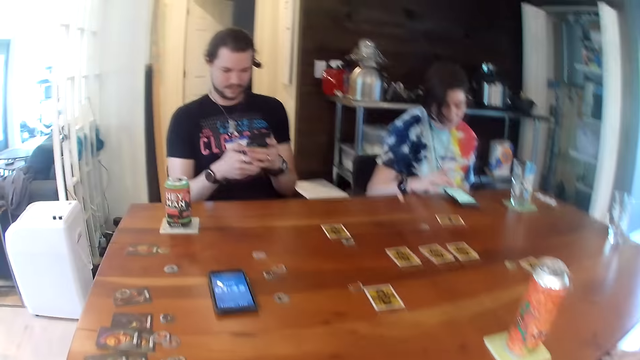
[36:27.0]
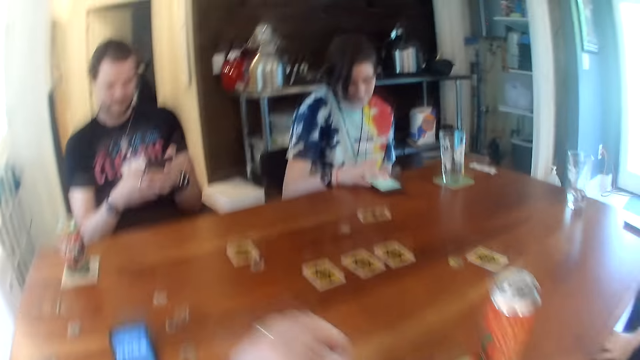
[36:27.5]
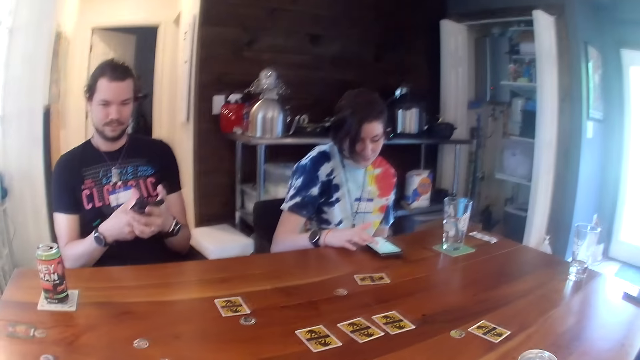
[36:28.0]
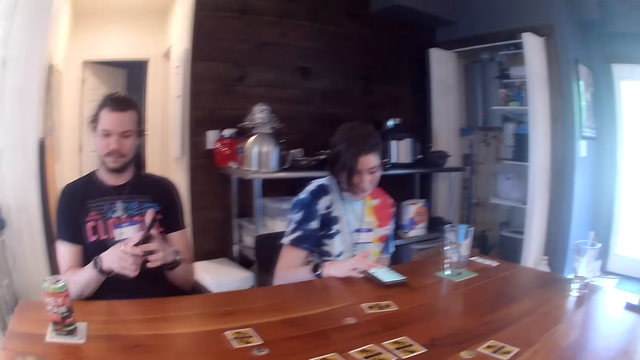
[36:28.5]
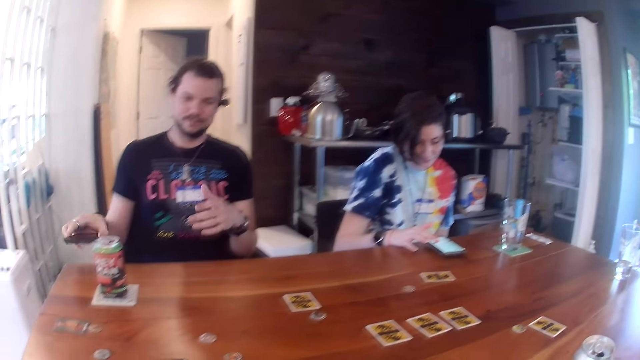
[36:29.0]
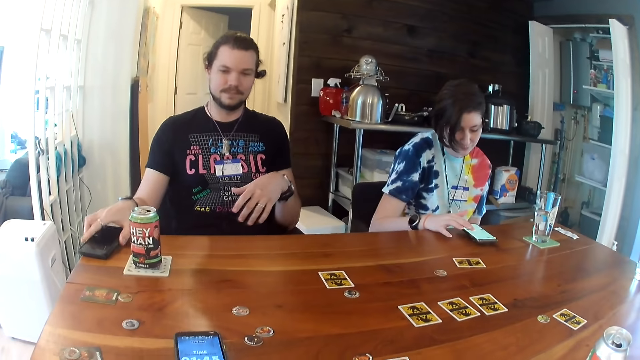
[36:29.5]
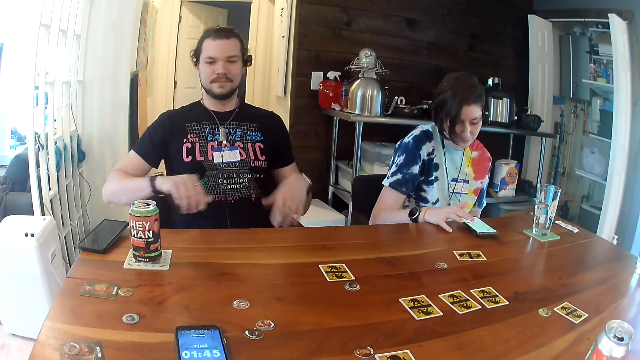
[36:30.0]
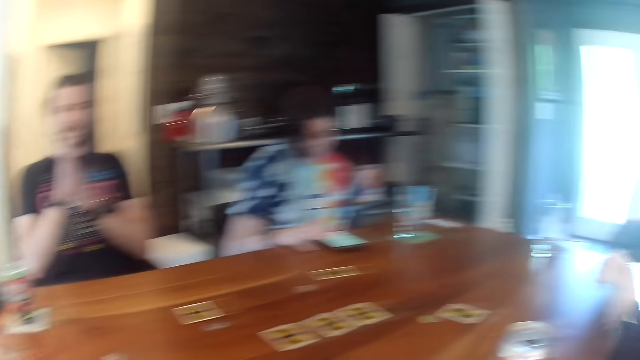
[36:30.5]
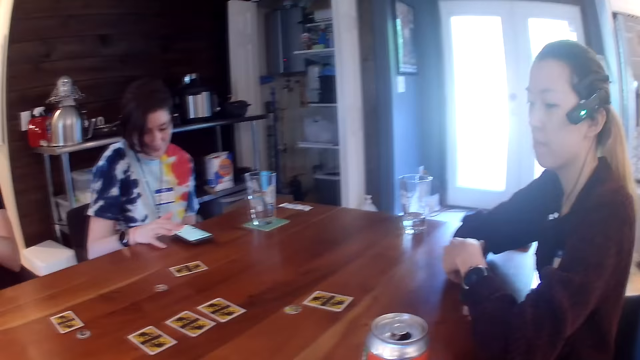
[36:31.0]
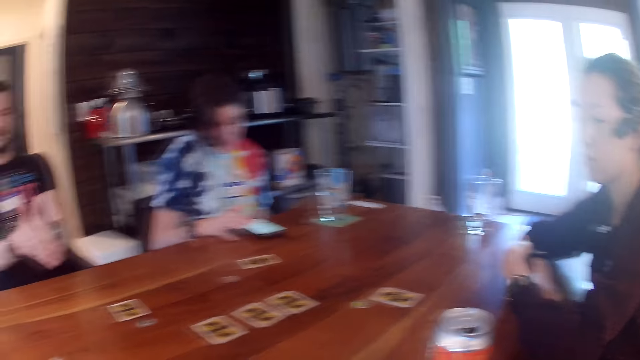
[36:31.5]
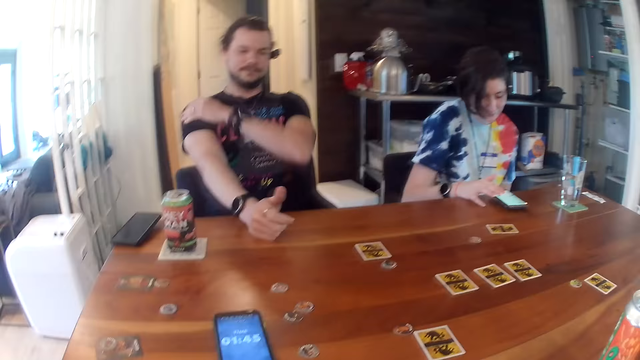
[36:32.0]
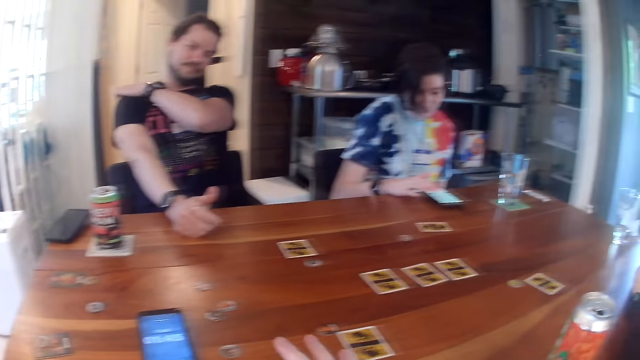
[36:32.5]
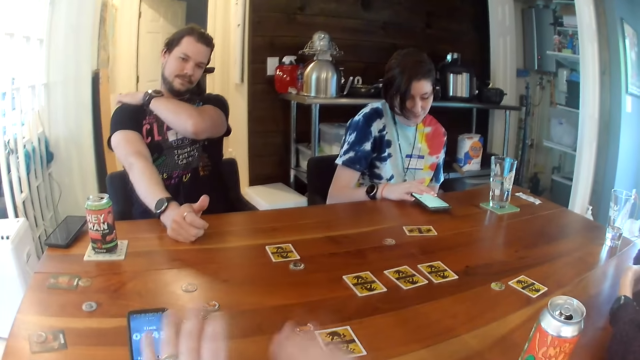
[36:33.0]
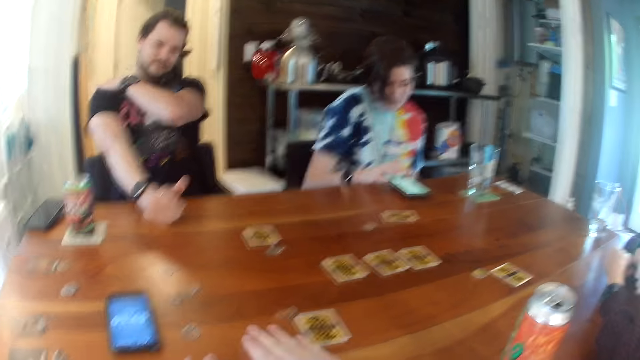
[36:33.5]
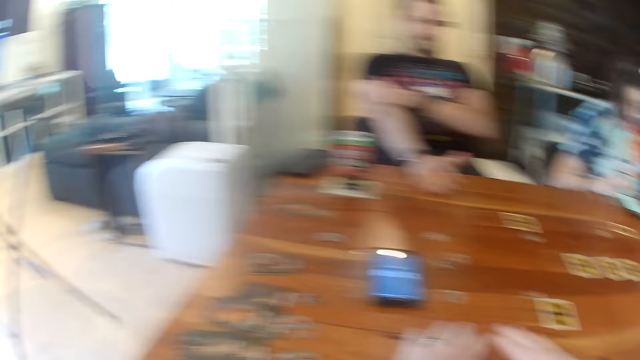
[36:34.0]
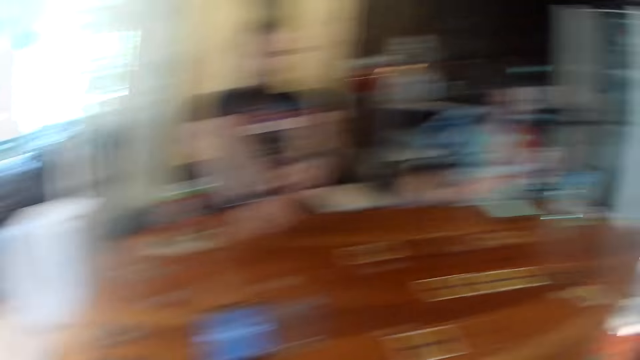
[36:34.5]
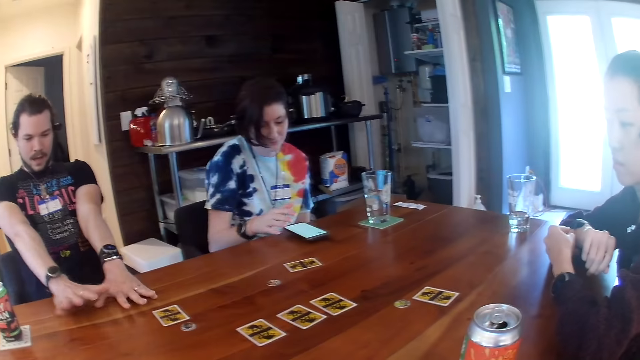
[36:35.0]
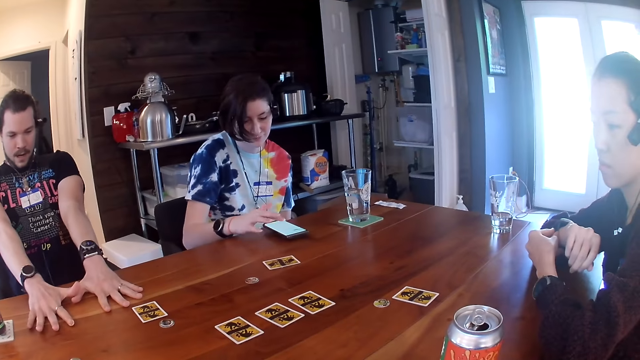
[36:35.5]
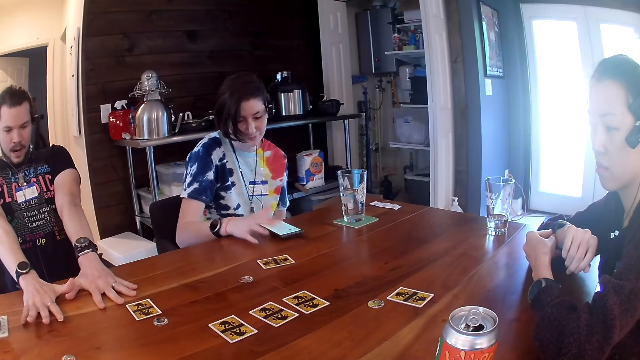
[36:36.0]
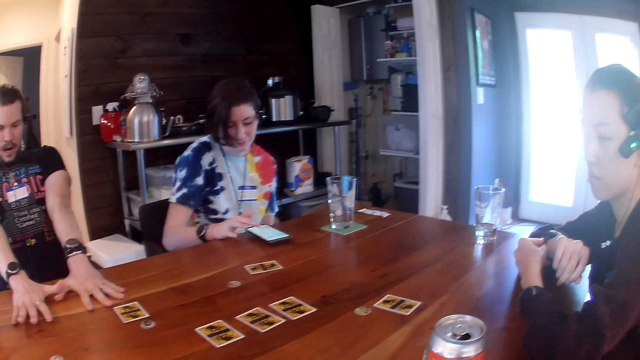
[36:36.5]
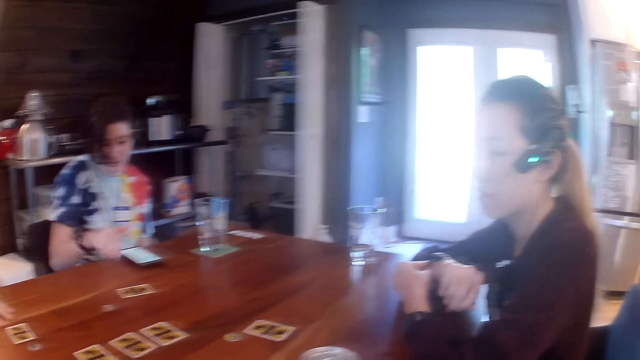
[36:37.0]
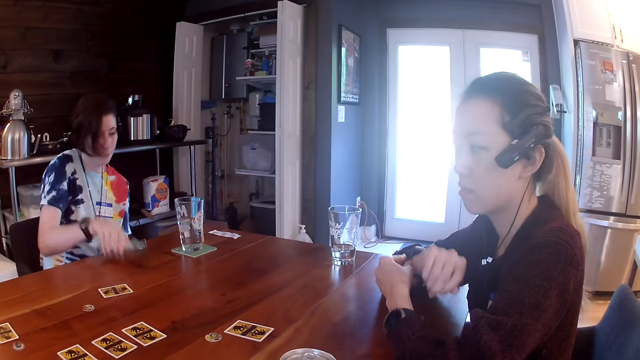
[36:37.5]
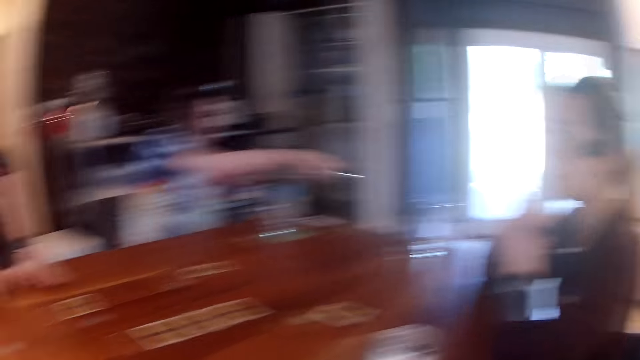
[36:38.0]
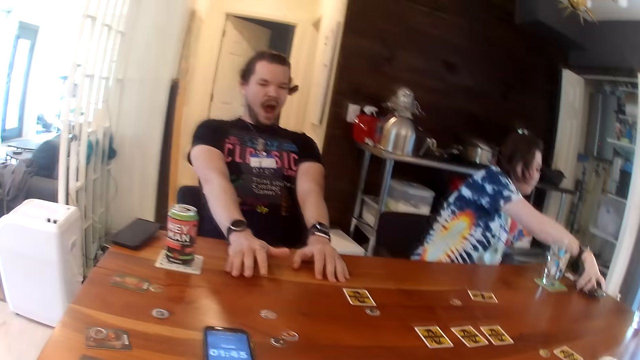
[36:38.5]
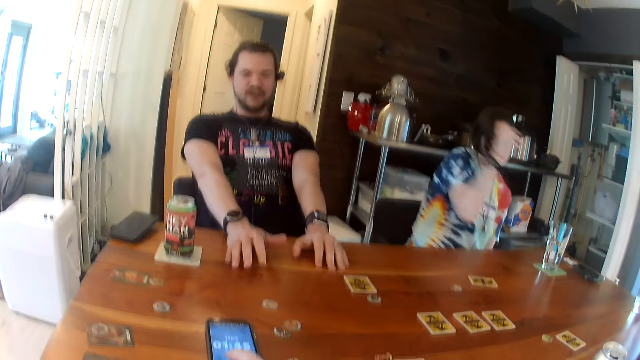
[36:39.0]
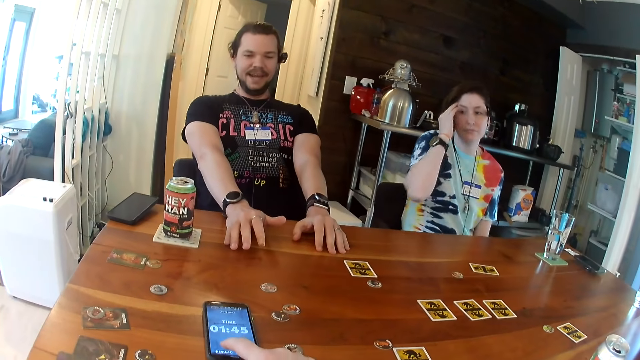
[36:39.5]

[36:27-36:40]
A man drops the phone in his left hand on the table. The camera wearer looks at a woman. He taps his hands on the table. The man touches the table with both hands. The camera wearer interacts with the man, a woman and another woman. The first woman moves the phone on the table with her right hand.

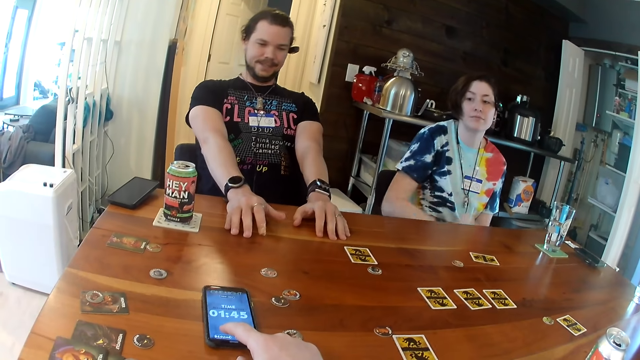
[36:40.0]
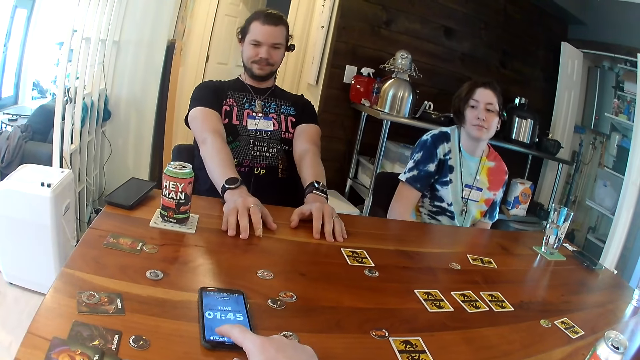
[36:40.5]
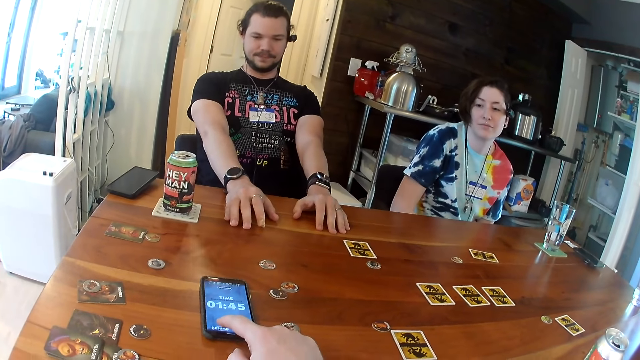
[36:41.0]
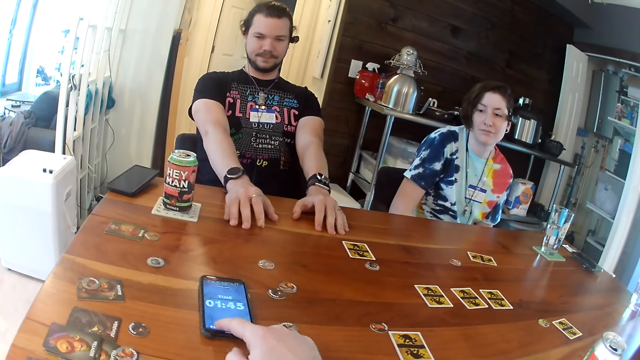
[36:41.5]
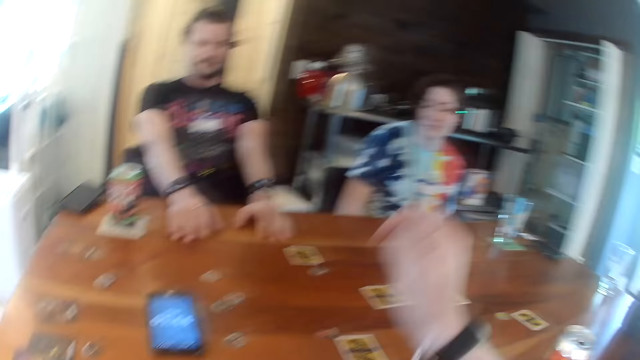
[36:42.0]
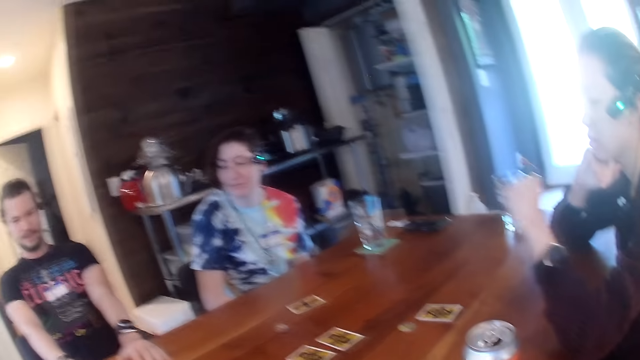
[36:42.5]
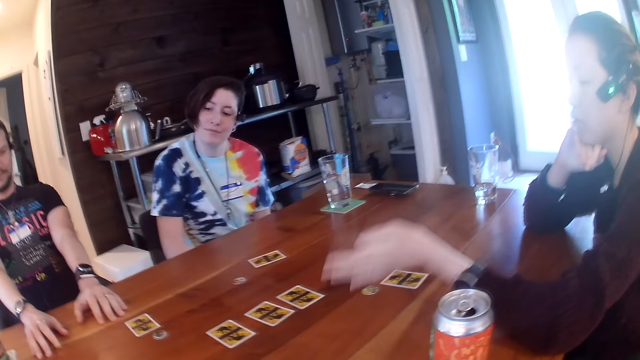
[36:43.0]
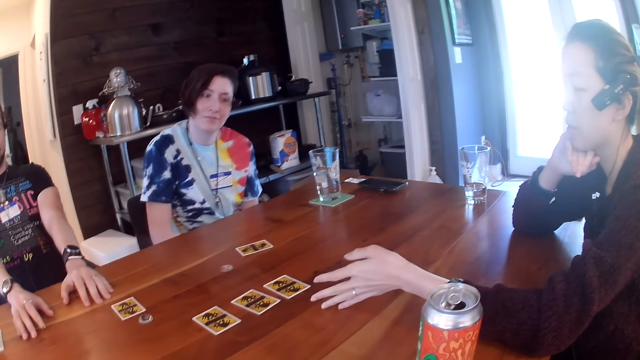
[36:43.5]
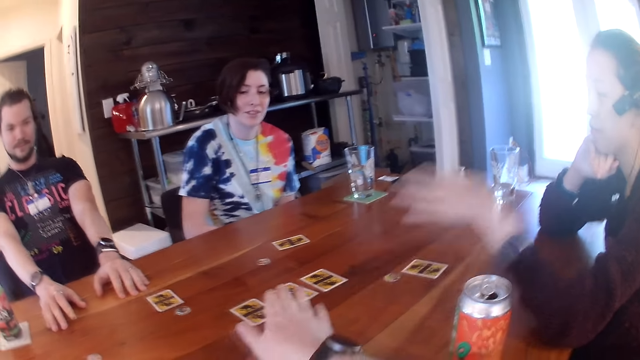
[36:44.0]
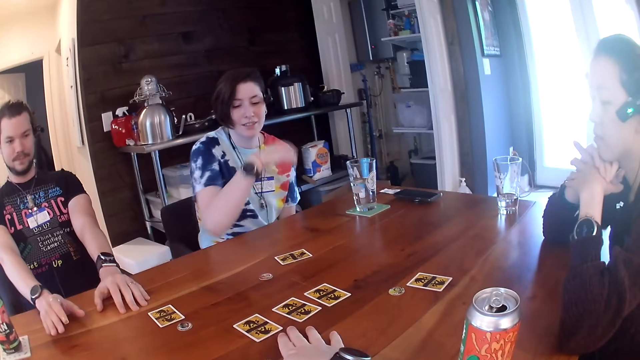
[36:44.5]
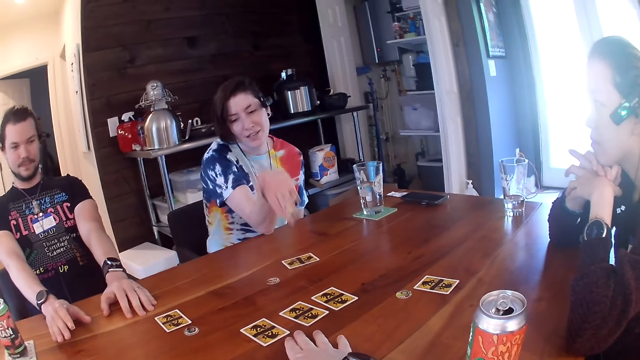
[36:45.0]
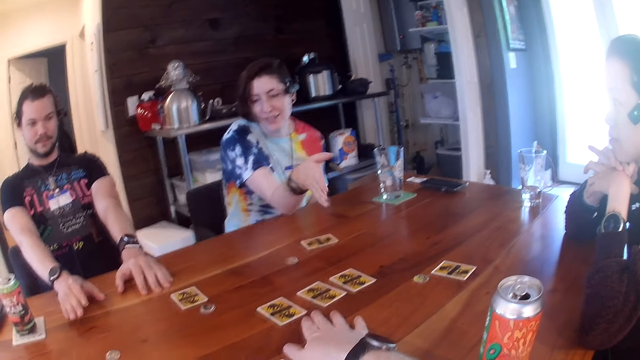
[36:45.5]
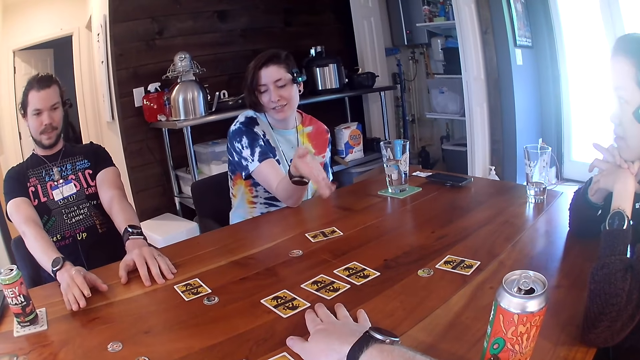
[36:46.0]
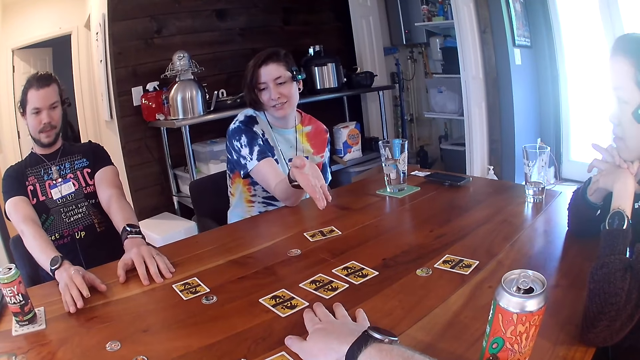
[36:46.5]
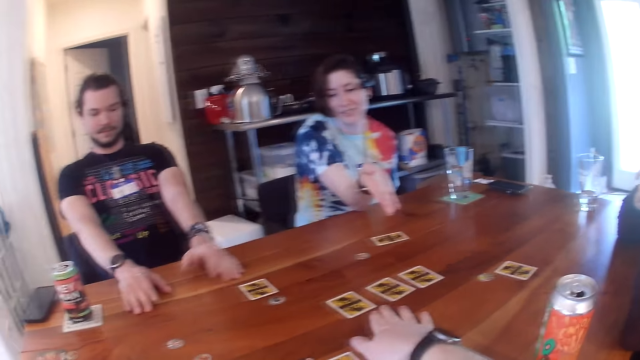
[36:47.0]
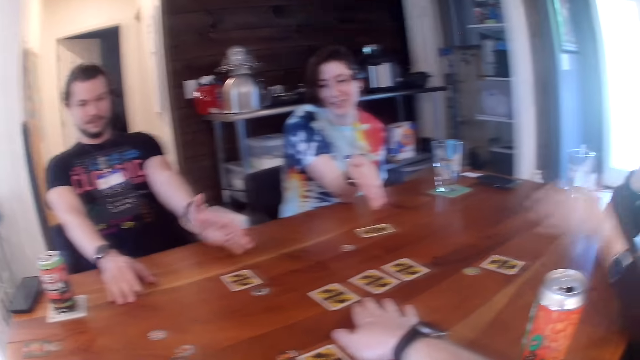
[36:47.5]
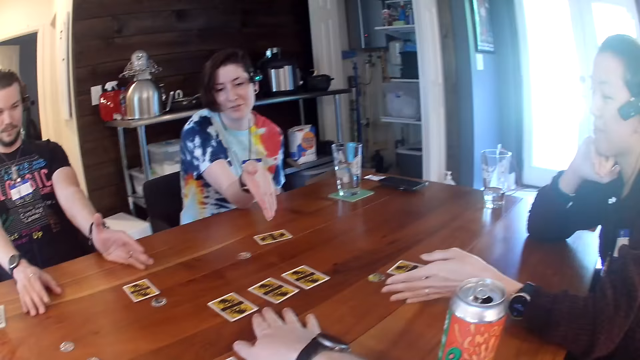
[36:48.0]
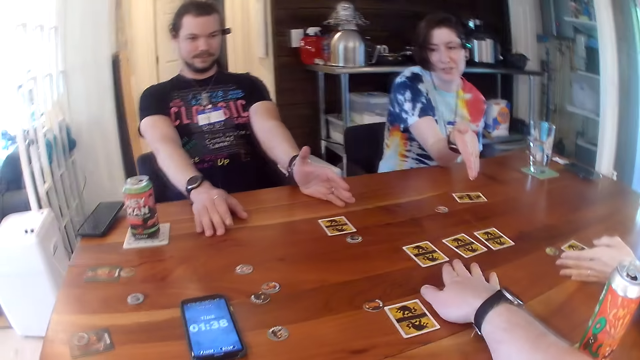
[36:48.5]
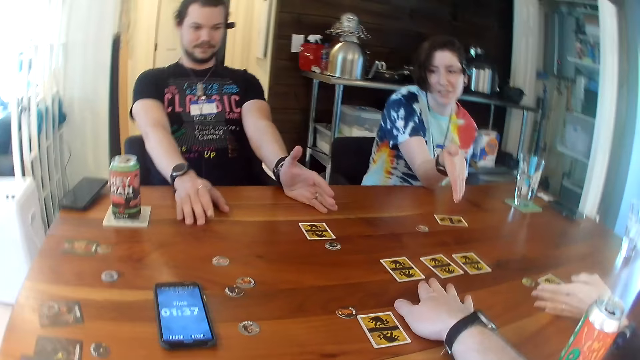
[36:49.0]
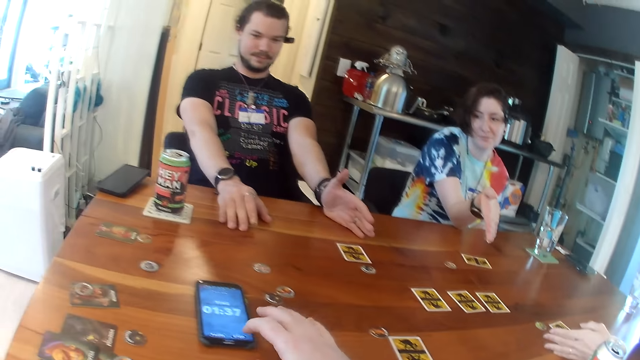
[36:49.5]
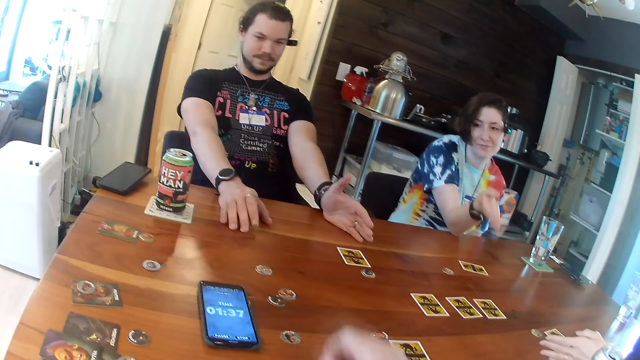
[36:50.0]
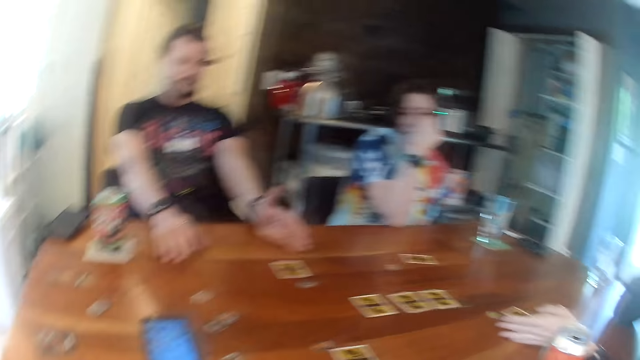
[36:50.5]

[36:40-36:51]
The camera wearer touches the phone on the table with his right hand. A woman points at the card. The camera wearer touches the table with his right hand. Another woman points at the card. A man points at the card. The camera wearer presses the phone. He touches the phone on the table with his right hand.
